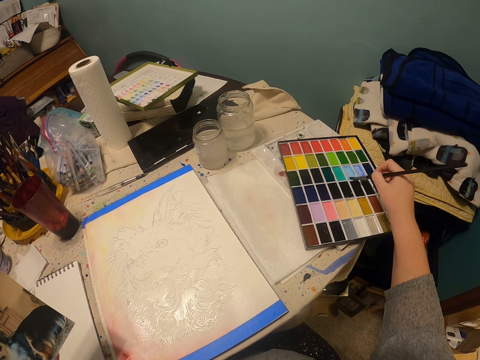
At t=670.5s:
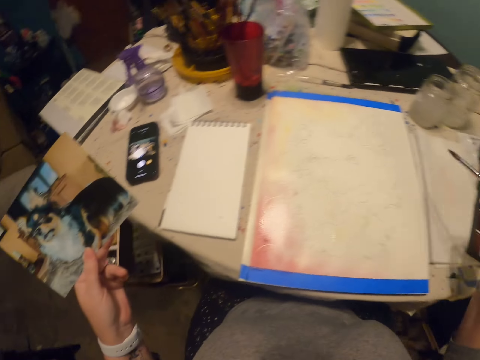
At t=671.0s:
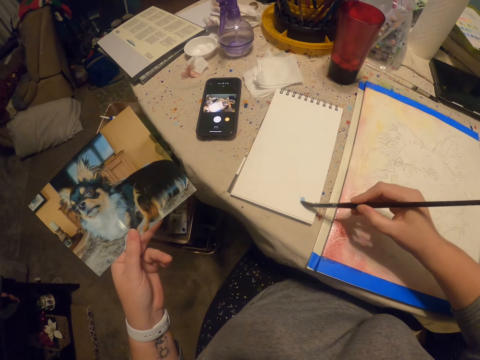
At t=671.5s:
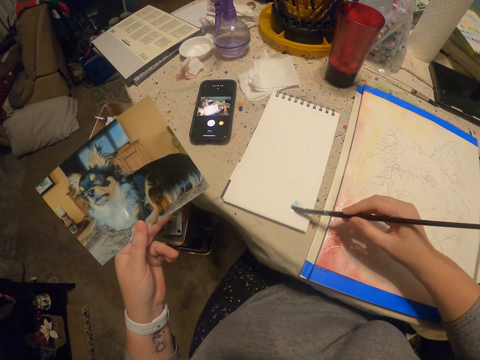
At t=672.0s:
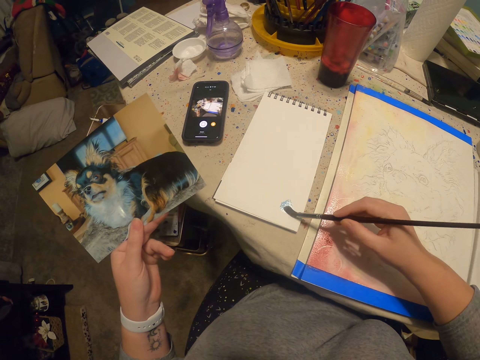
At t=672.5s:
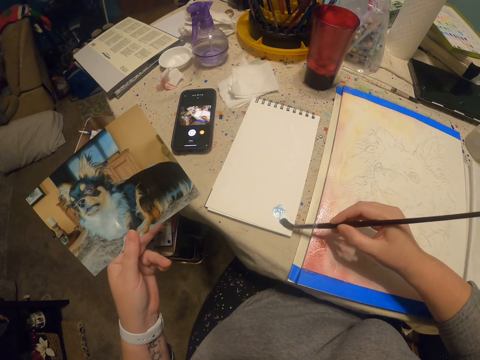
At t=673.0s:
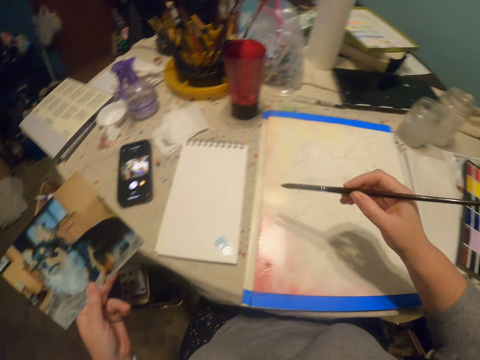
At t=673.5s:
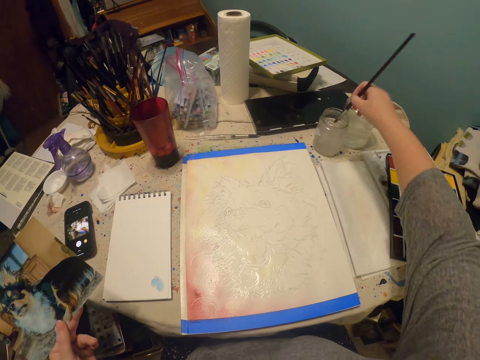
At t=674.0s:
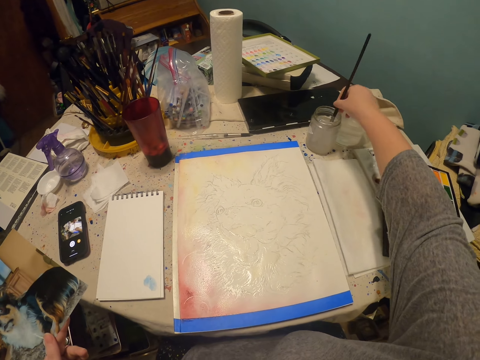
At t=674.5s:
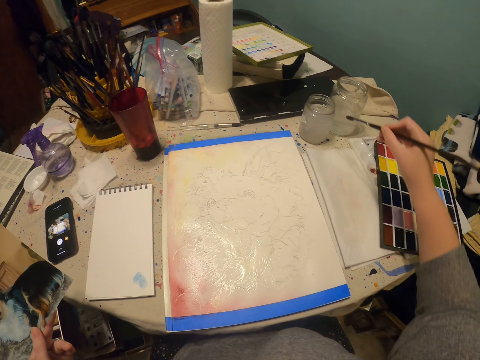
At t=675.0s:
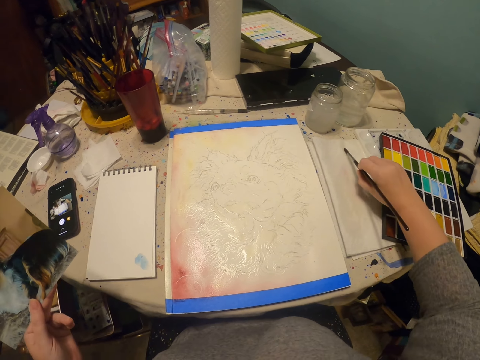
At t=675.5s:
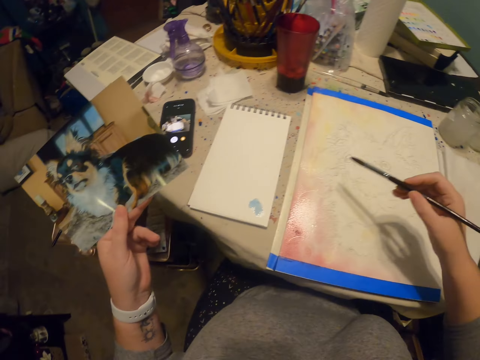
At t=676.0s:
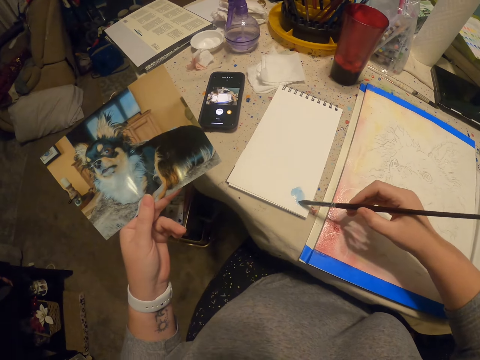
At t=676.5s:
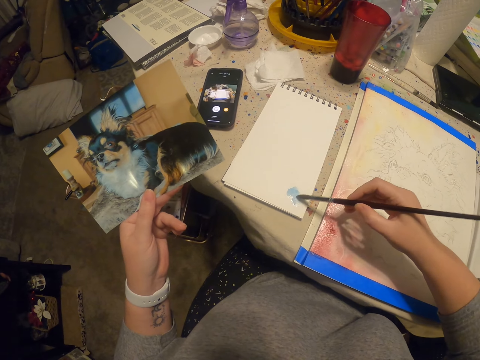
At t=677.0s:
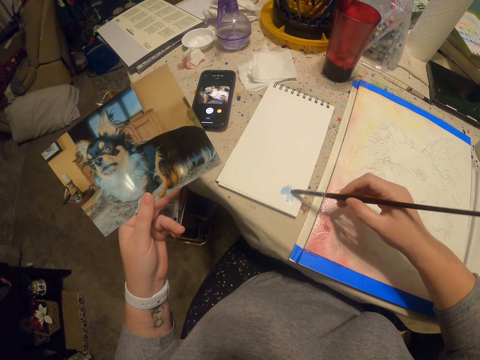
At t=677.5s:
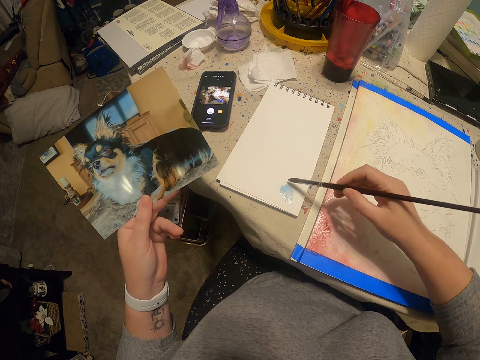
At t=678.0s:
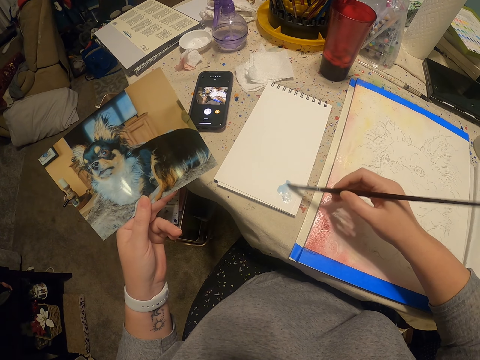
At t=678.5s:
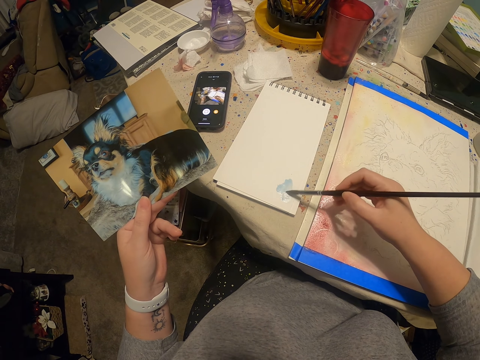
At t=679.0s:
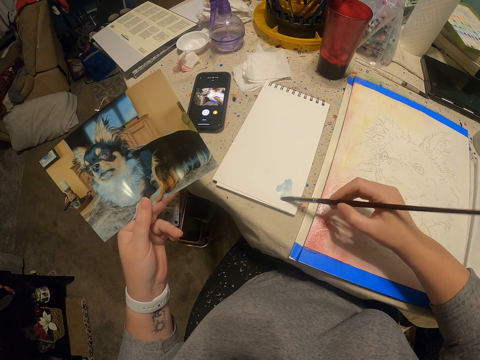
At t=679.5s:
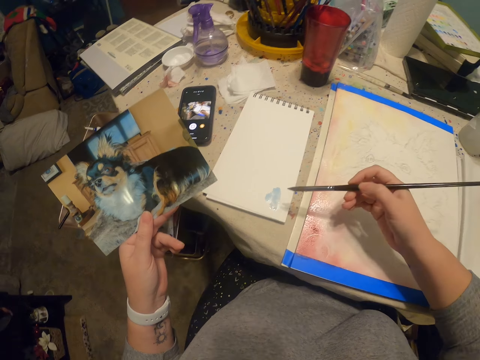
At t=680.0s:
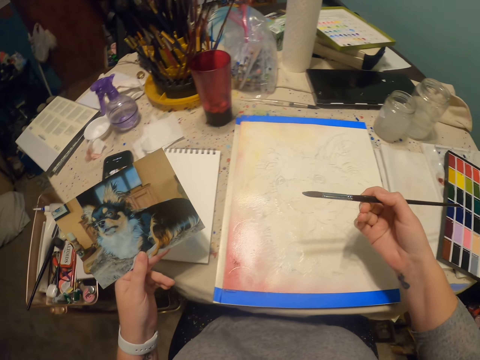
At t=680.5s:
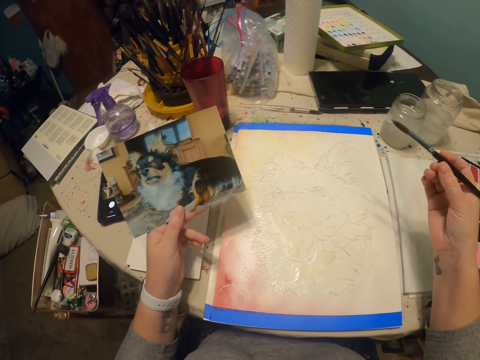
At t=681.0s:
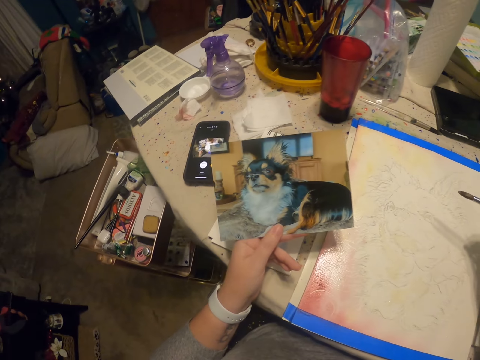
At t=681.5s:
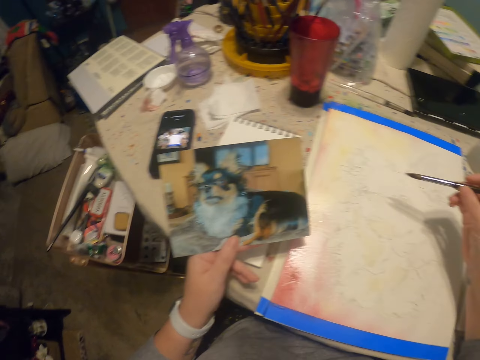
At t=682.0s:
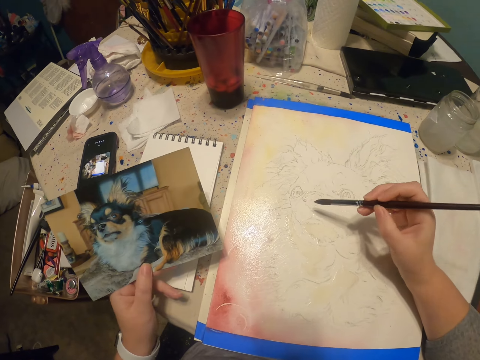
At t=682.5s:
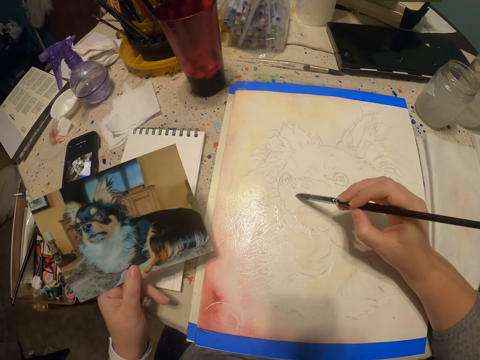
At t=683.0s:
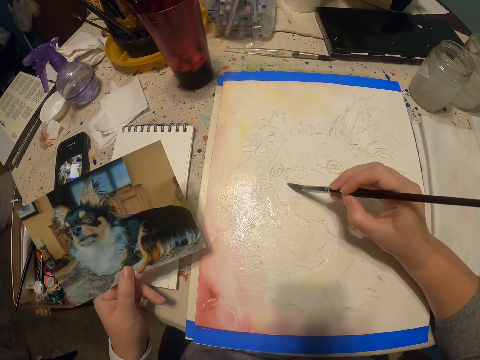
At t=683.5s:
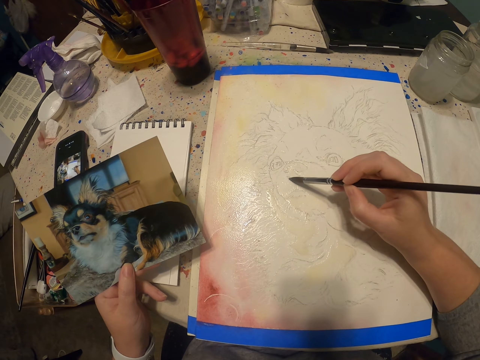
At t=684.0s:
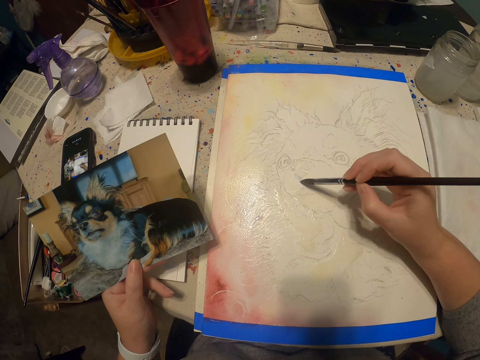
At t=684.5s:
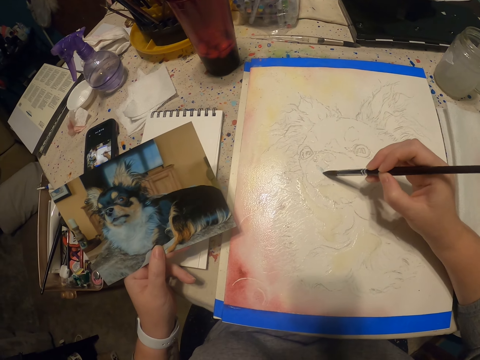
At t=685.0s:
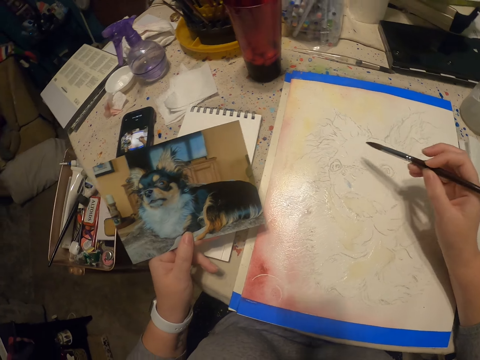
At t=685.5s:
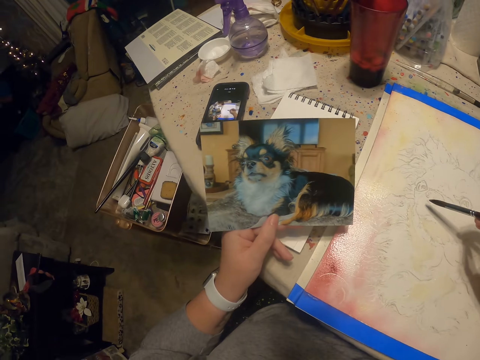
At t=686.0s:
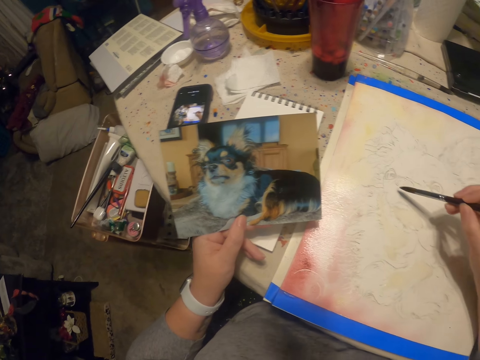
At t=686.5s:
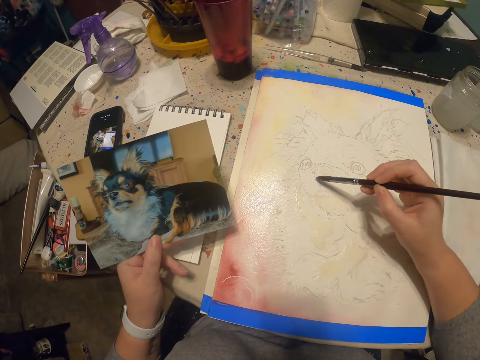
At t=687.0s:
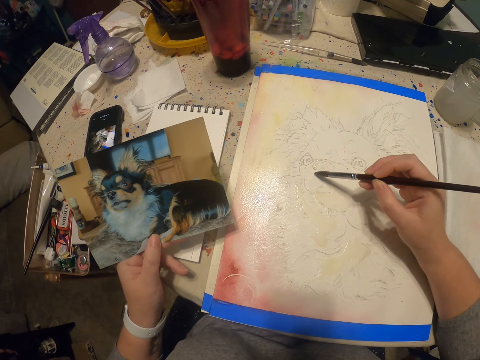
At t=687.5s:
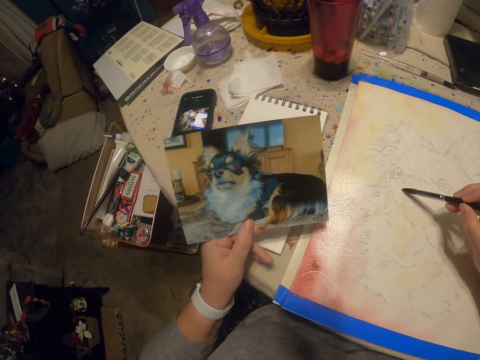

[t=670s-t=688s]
The camera wearer draws on the book. They dip the paint brush in the water can. They dry the paint brush with the cloth. They draw on the book. They paint on the book. They draw the portrait.

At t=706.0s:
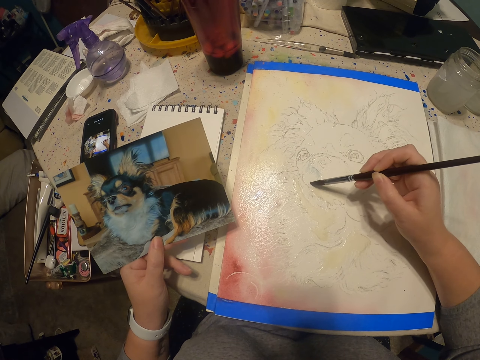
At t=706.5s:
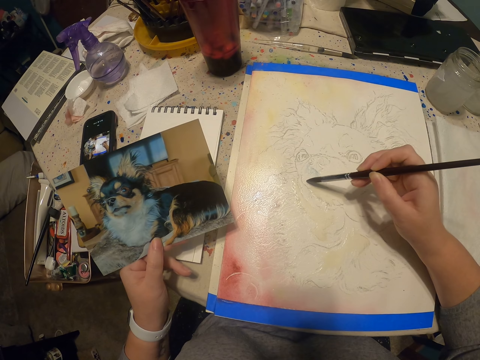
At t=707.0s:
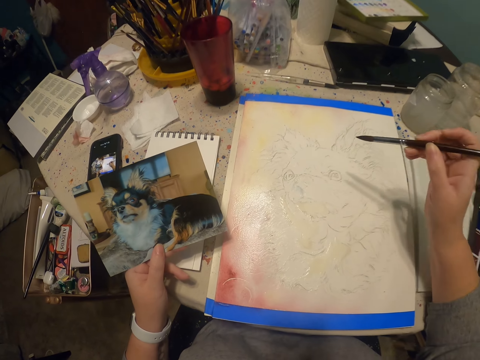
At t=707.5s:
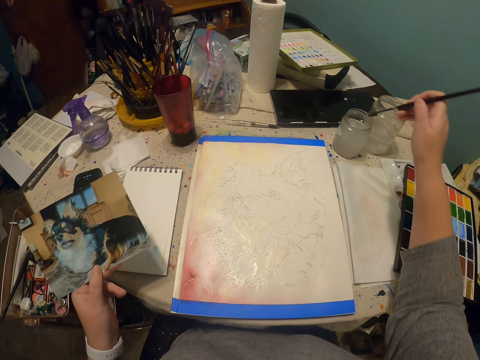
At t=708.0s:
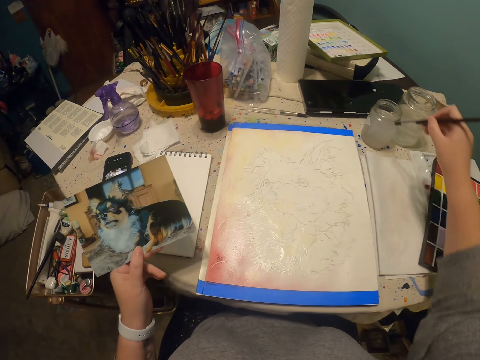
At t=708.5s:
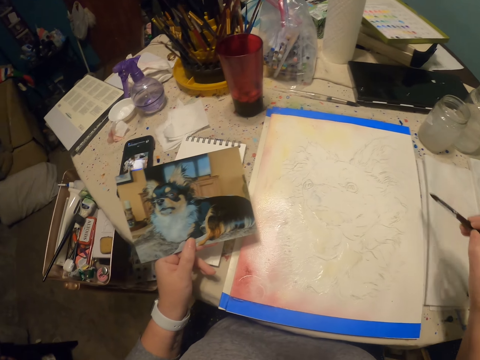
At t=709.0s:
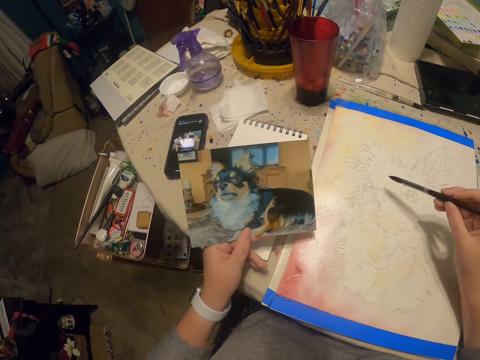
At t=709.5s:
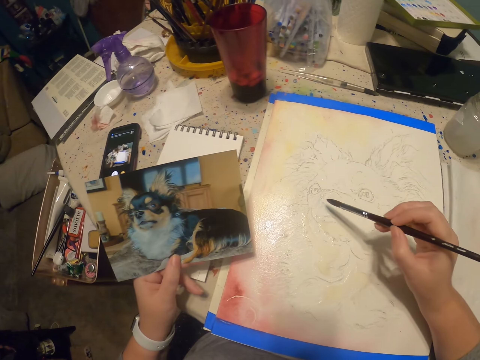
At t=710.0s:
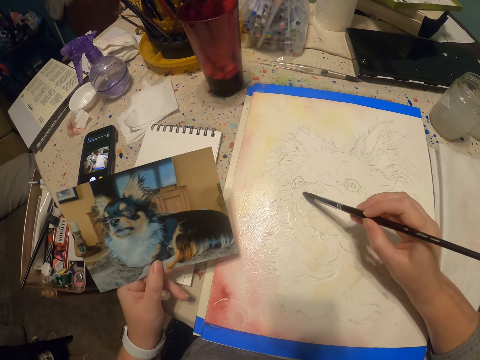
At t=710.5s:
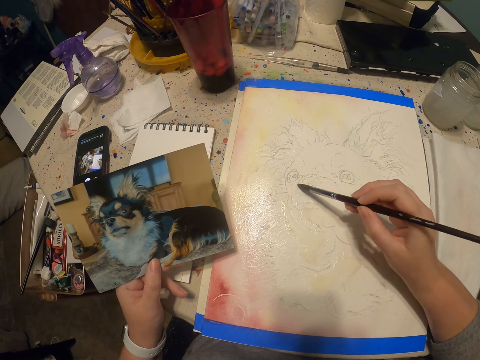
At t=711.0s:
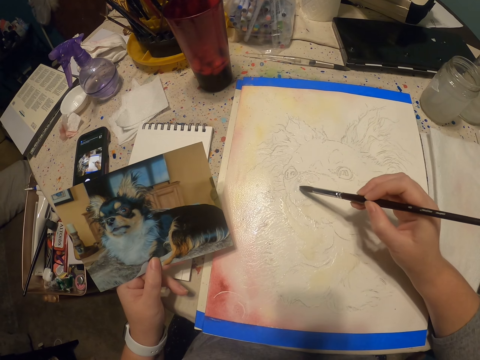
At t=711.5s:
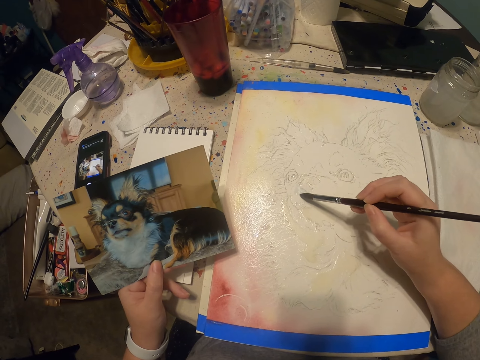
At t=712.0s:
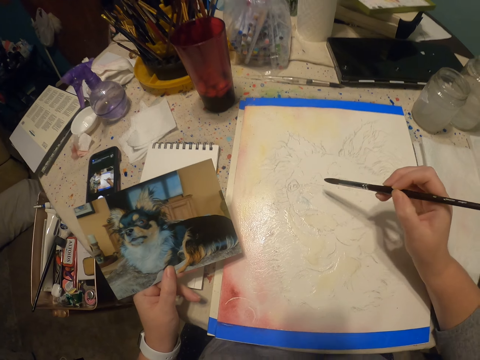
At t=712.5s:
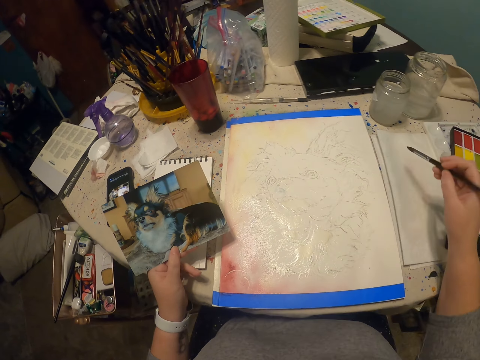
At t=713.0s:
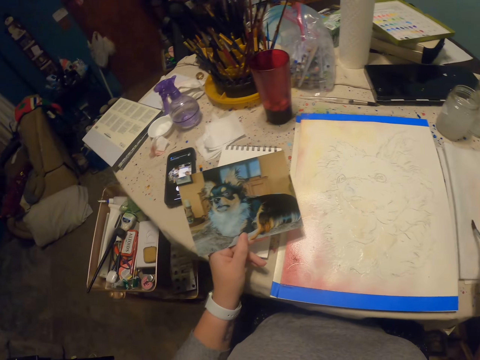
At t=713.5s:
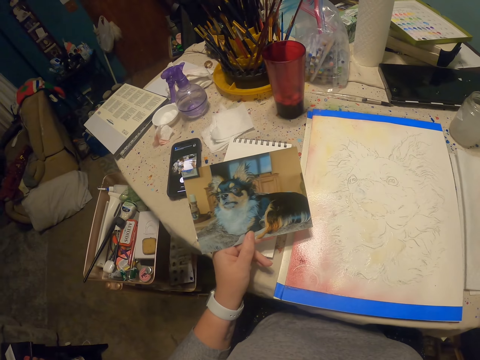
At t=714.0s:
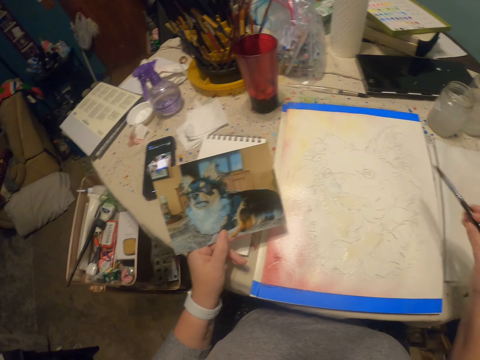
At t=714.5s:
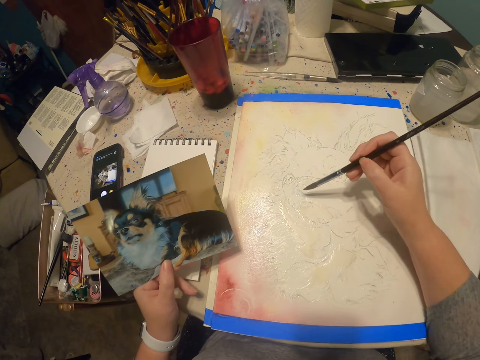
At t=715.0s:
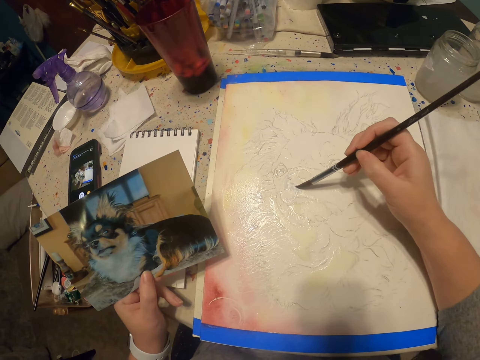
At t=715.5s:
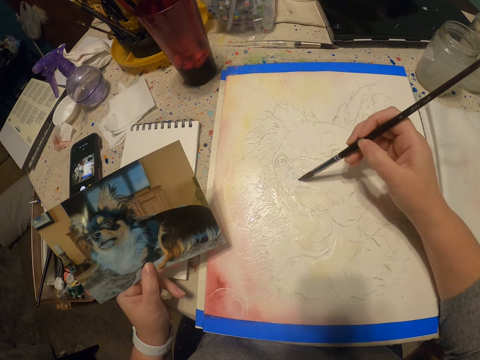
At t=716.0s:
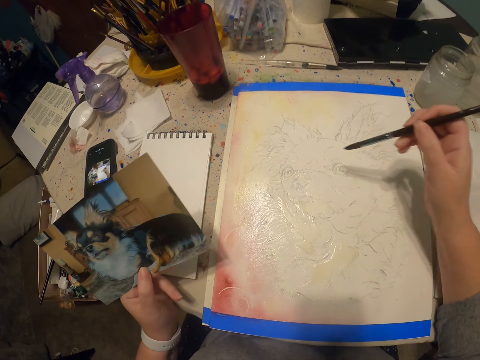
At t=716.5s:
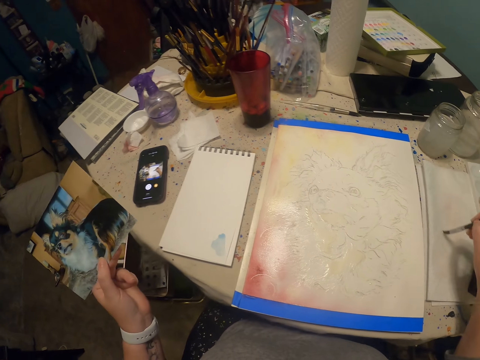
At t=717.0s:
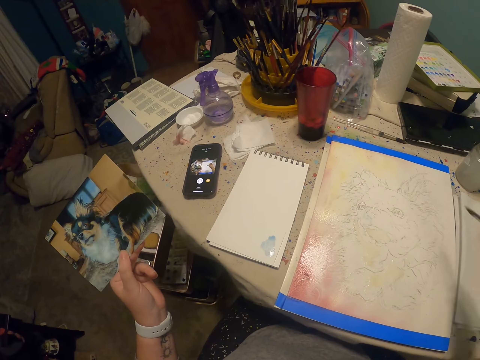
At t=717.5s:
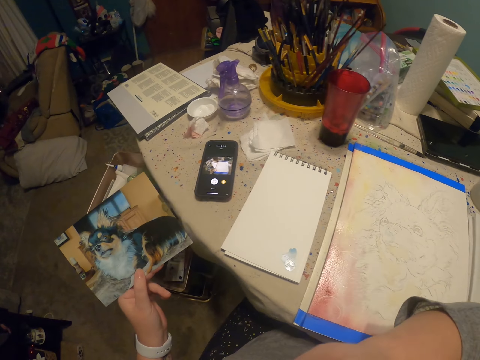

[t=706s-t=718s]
The camera wearer dips the paint brush in the water can. They dry the paint brush with the cloth. They draw the portrait on the paper. They dry the paint brush with the cloth. They draw the portrait on the paper.
